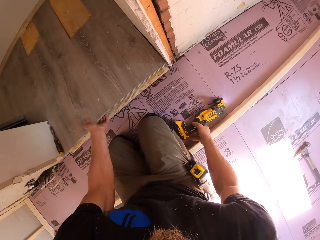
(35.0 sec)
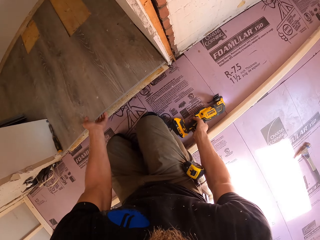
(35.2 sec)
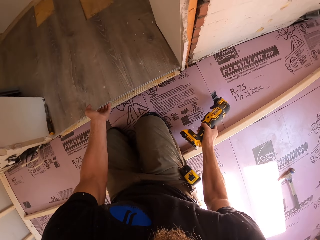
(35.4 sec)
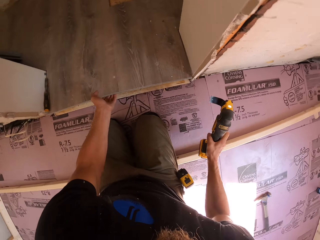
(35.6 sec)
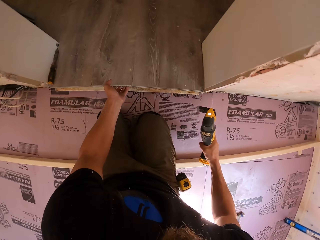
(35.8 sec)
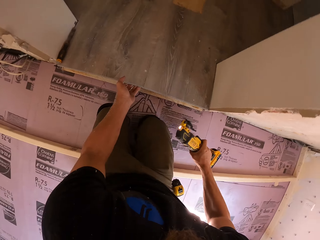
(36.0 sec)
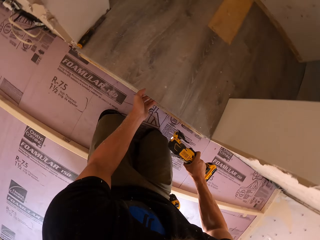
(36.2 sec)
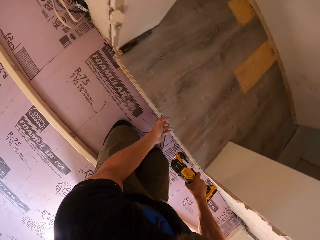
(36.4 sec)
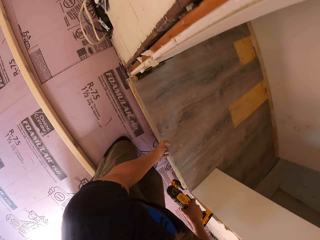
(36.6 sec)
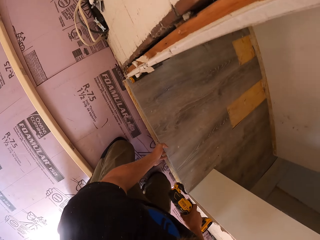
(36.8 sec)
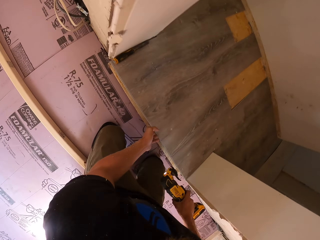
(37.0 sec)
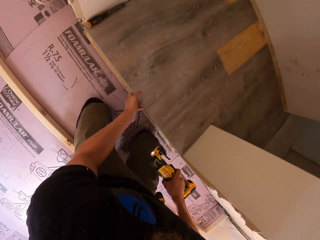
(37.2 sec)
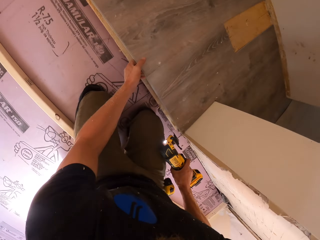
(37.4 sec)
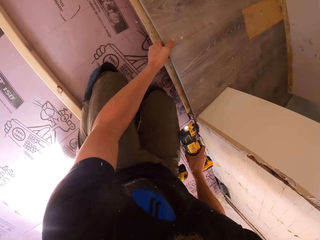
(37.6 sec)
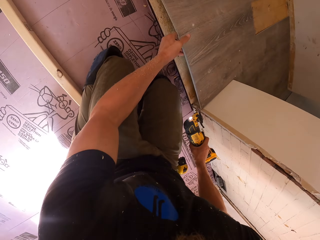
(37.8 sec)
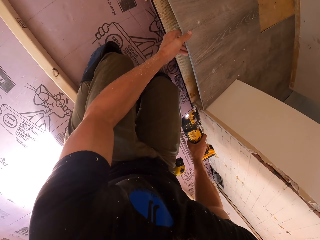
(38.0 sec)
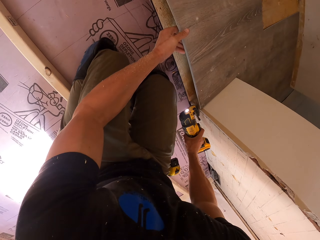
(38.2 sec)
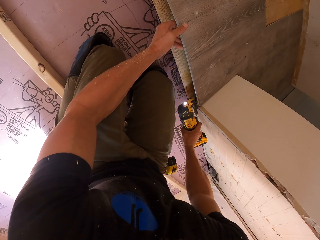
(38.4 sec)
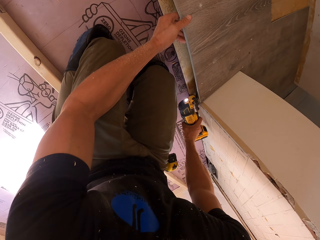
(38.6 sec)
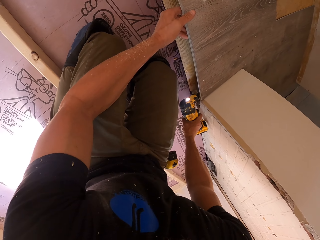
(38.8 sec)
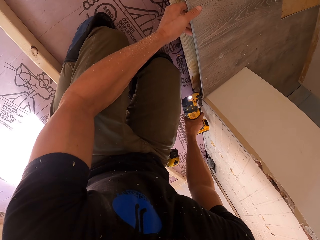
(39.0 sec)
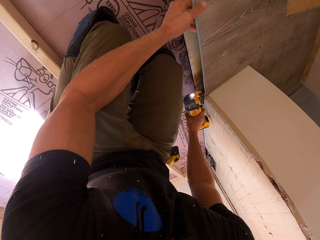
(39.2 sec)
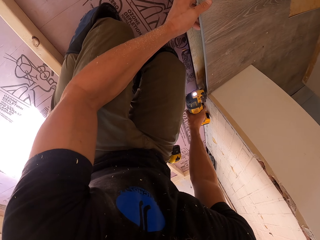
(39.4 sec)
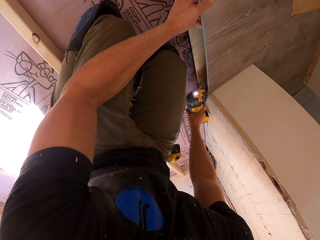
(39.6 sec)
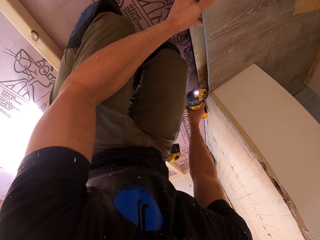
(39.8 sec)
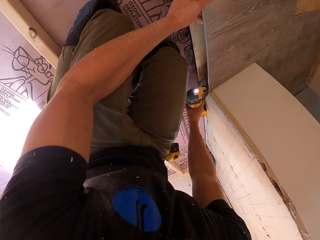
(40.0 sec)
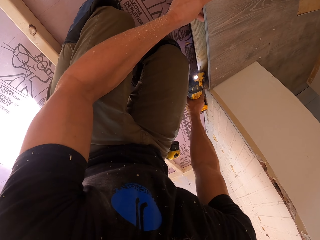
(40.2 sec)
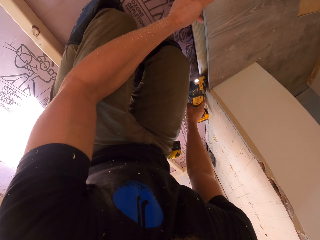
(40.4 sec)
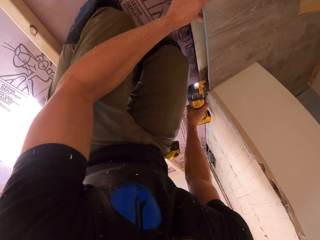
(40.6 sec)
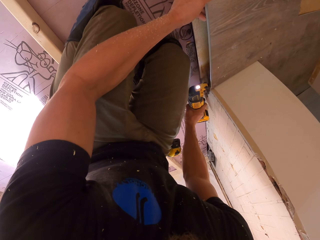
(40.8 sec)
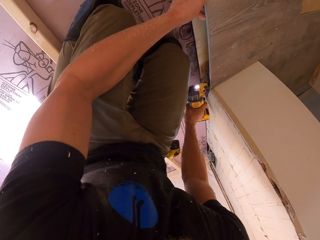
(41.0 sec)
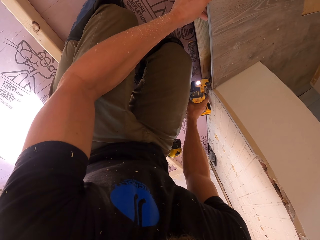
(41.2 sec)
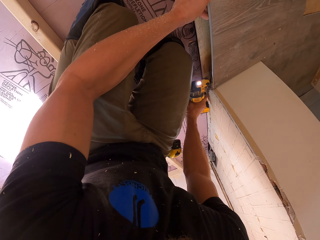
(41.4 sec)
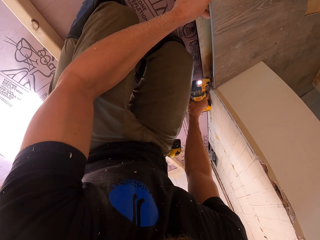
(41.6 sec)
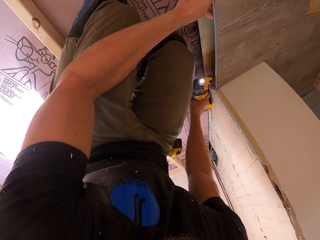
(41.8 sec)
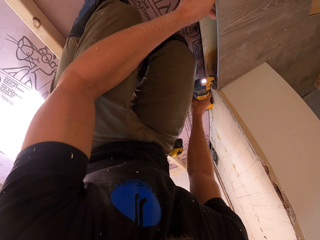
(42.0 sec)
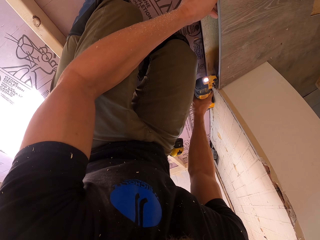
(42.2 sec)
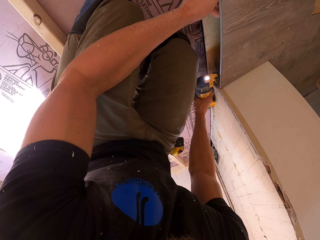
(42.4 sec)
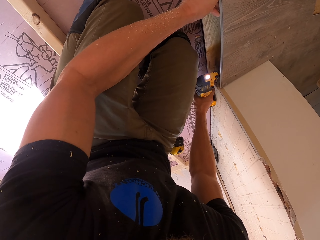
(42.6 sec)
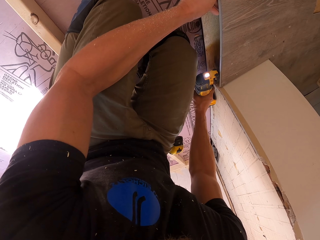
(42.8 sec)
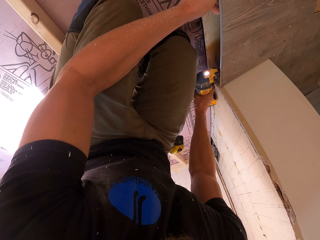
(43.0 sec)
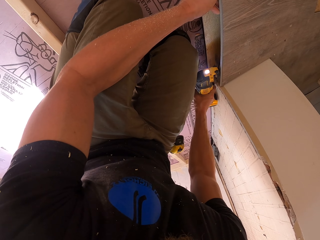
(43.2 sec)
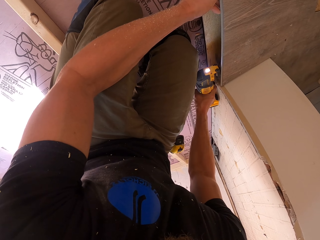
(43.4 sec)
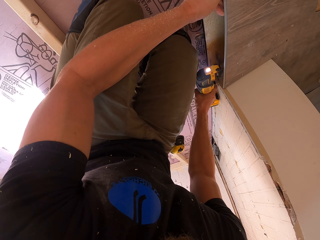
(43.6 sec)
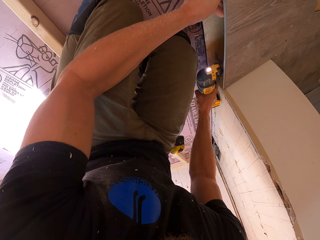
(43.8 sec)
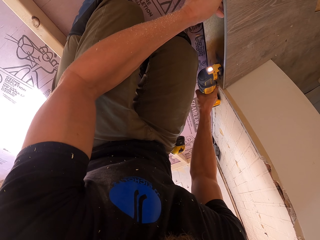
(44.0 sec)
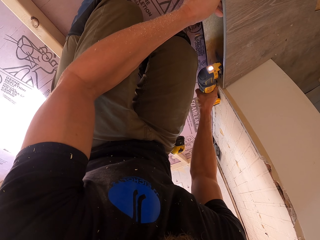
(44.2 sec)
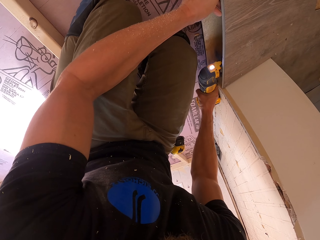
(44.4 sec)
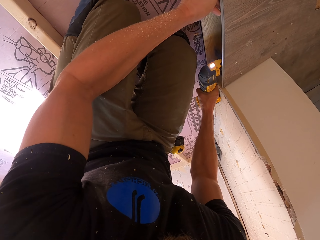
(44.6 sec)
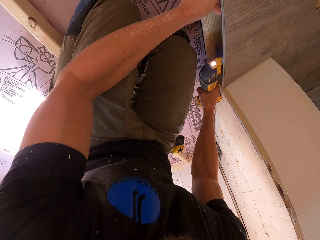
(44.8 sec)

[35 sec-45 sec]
The camera wearer picks up the drill or cordless reciprocating saw from the floor. They drill the wood. They cut the sealing board with the cordless reciprocating saw.

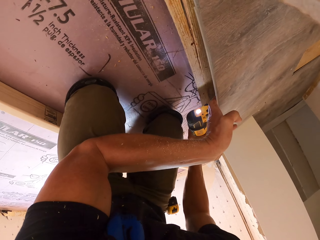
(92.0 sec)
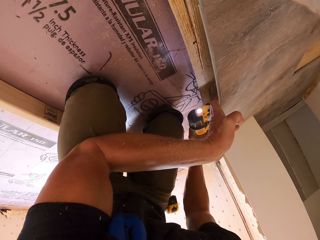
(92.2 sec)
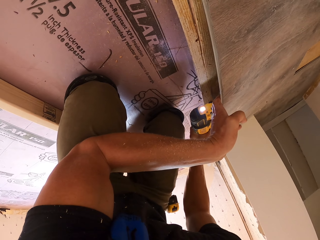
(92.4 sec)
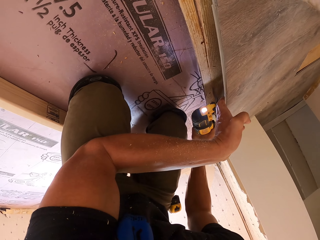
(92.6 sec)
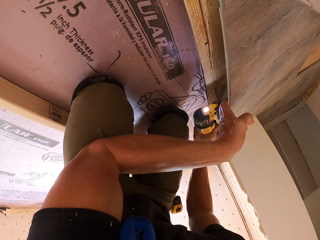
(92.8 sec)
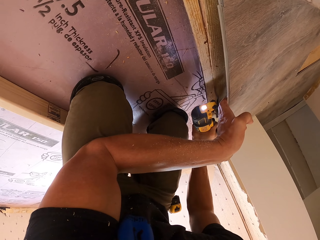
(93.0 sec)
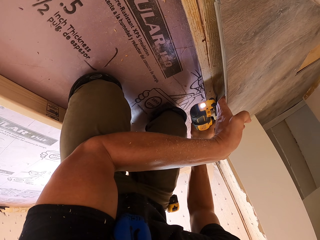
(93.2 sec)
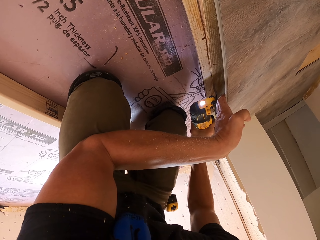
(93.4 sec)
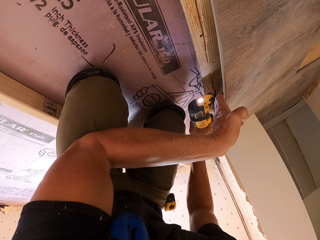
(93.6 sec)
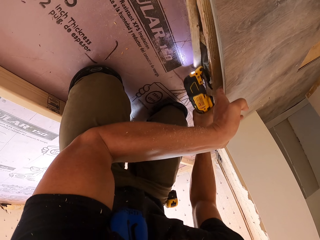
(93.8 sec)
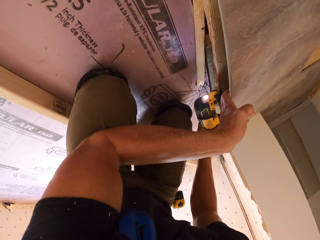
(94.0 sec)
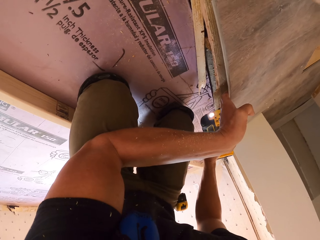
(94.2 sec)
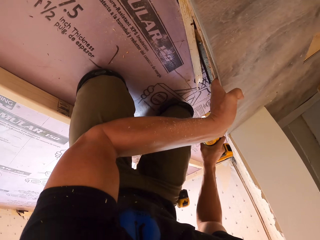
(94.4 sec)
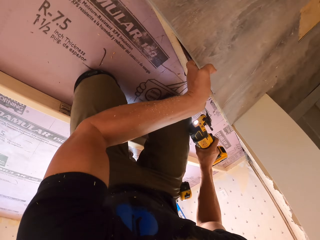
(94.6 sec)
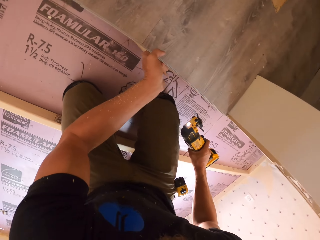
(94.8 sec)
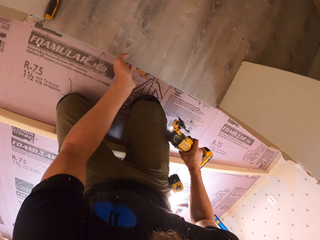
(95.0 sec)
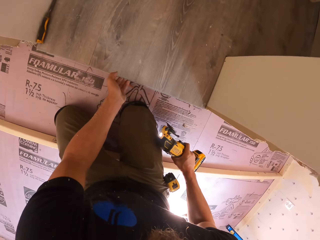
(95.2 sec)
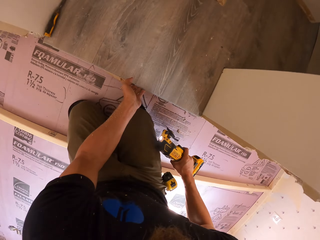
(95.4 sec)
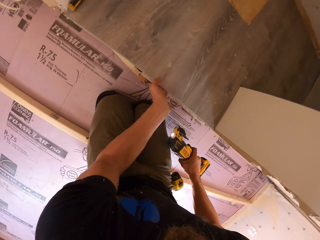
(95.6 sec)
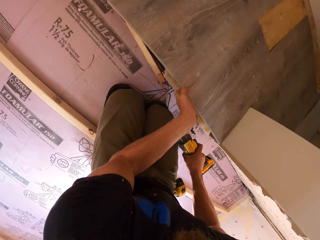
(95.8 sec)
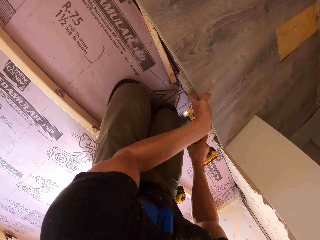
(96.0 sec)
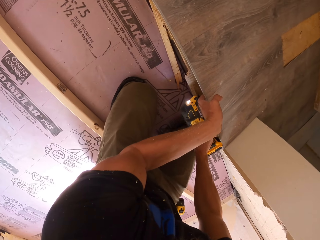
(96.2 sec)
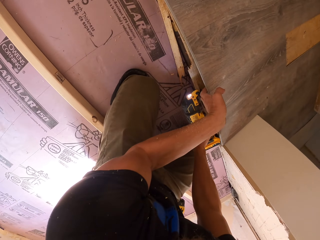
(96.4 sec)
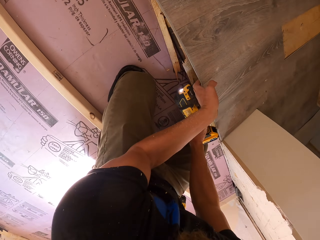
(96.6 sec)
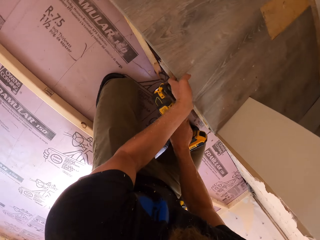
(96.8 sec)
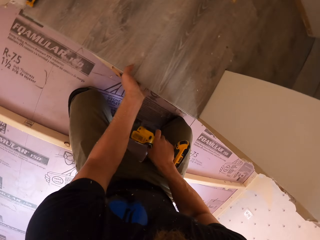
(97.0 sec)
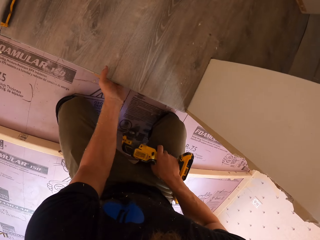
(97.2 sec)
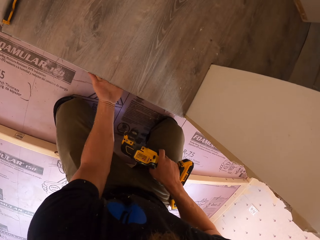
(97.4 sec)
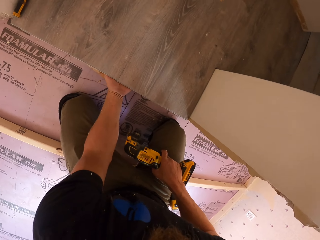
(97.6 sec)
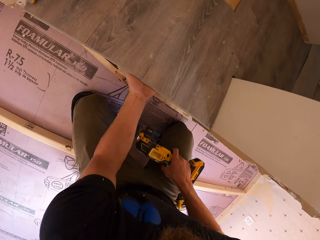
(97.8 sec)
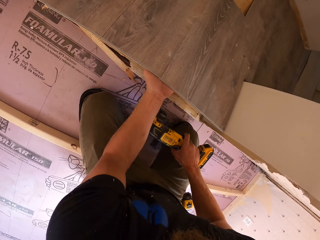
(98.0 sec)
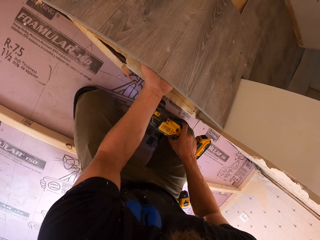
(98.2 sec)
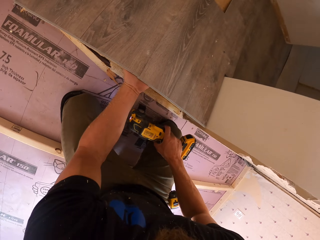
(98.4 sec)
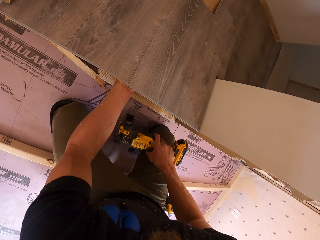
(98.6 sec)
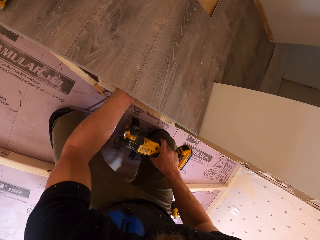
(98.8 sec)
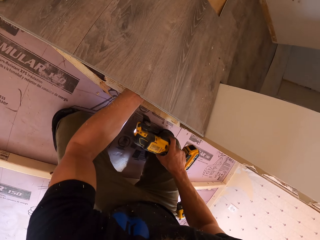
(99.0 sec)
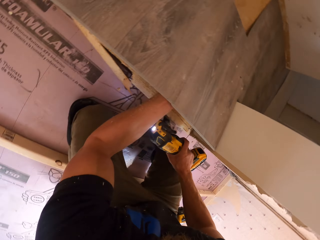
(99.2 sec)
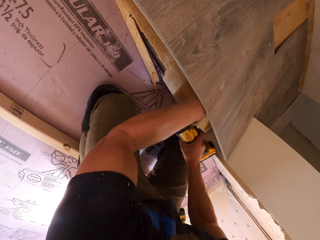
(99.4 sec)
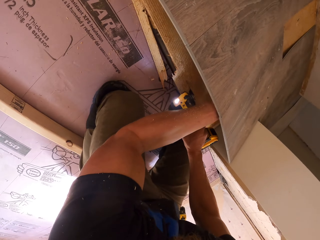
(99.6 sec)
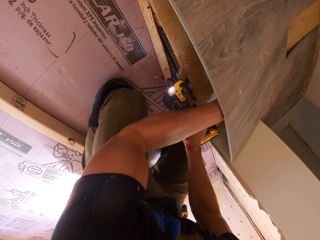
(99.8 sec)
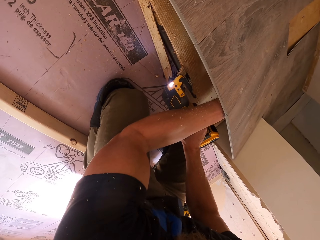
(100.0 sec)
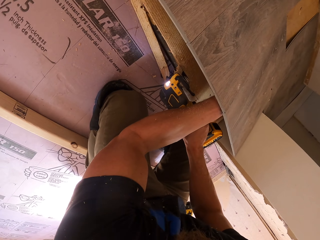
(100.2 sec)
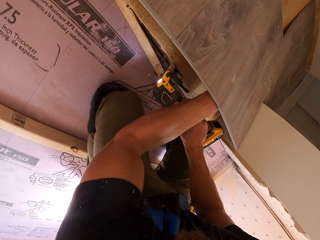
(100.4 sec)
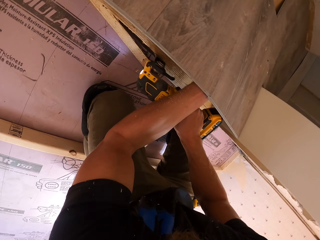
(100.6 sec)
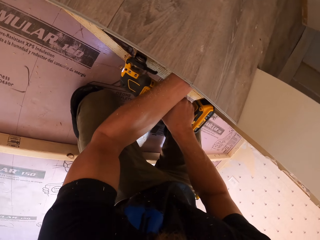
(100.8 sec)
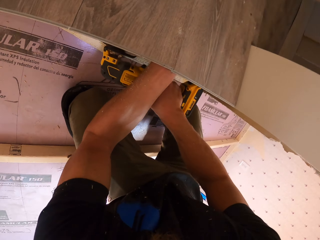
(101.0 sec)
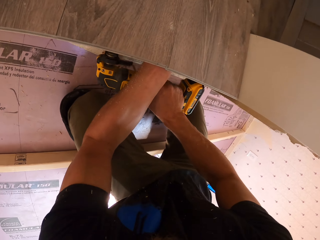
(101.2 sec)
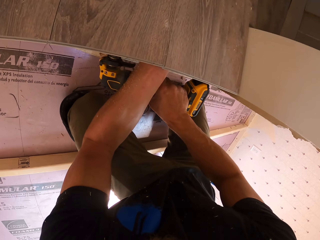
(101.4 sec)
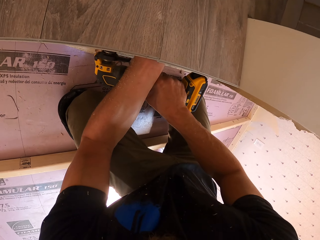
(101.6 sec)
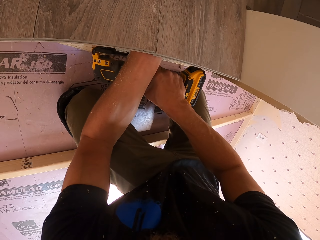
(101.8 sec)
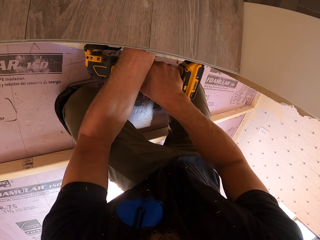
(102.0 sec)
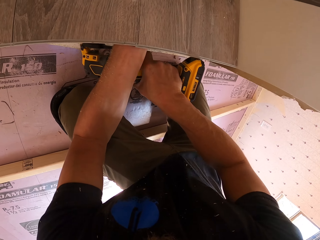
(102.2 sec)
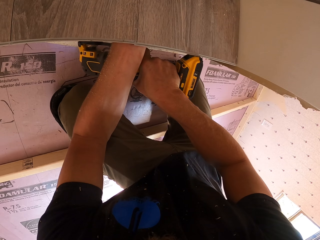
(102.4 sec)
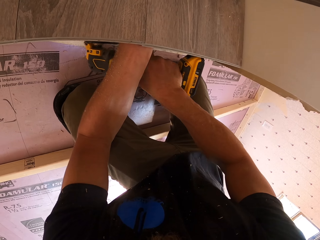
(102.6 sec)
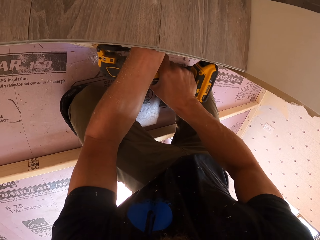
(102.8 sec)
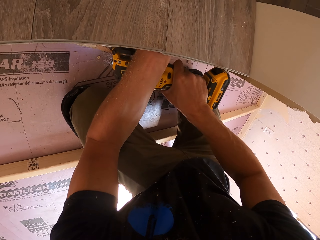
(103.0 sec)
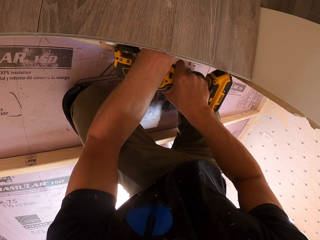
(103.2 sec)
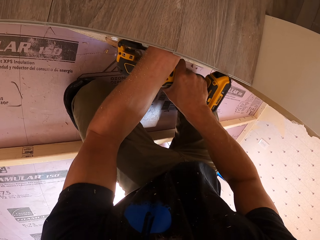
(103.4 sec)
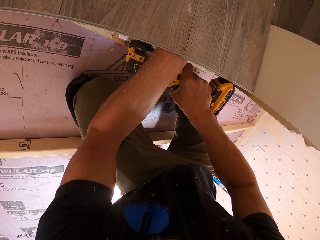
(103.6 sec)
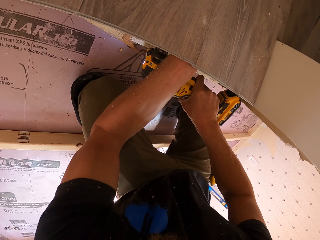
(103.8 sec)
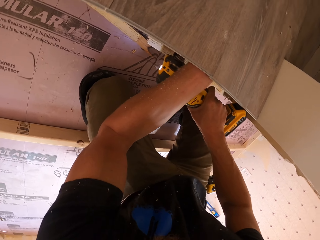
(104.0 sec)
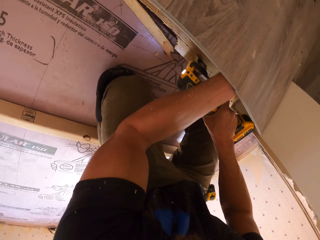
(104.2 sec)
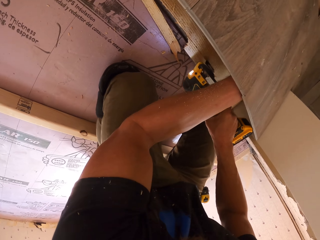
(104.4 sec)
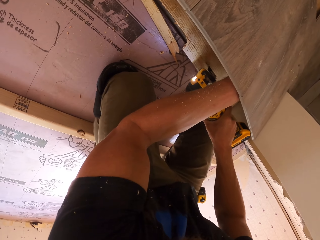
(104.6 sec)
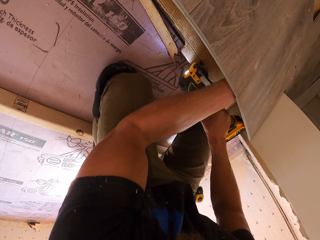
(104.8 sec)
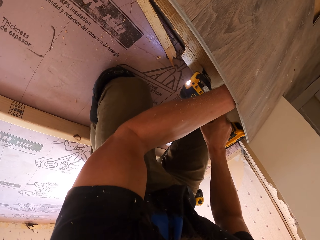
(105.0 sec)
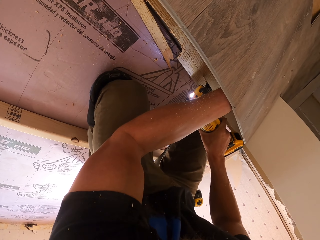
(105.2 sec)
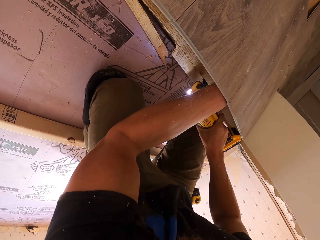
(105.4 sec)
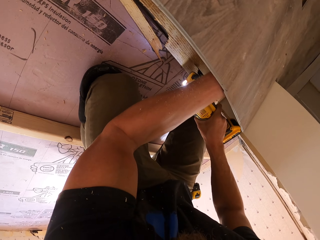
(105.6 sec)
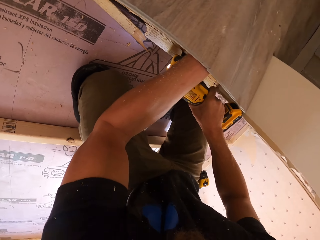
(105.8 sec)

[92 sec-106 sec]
The camera wearer drops the cut wood on the floor. They move a hand on the wood. They drill the wood. They remove the cordless reciprocating saw from the sealing board. They place a hand under the wood. They cut the sealing board with the cordless reciprocating saw. They drill the wood.
